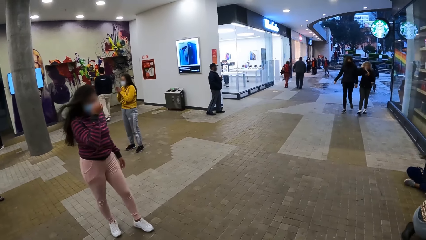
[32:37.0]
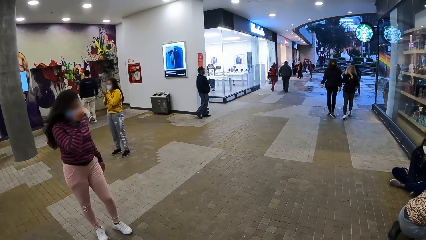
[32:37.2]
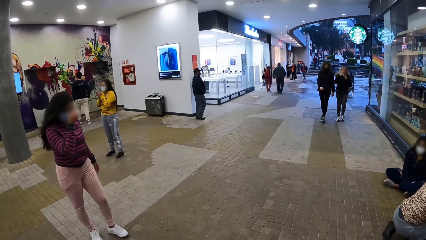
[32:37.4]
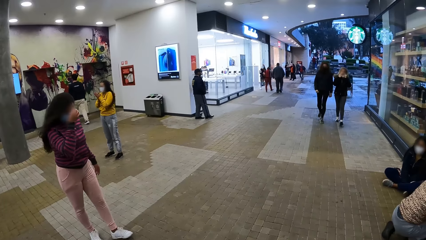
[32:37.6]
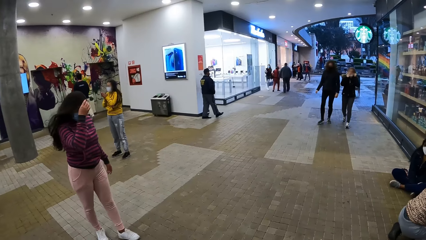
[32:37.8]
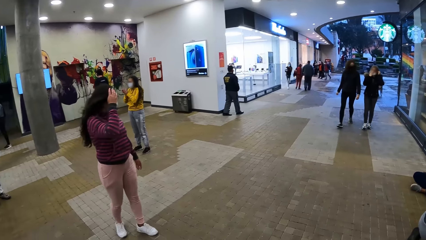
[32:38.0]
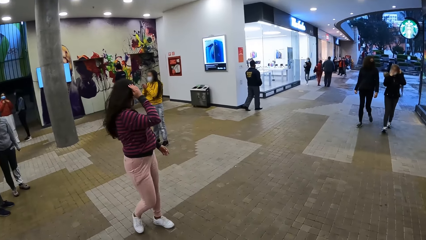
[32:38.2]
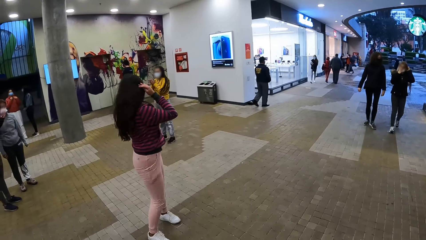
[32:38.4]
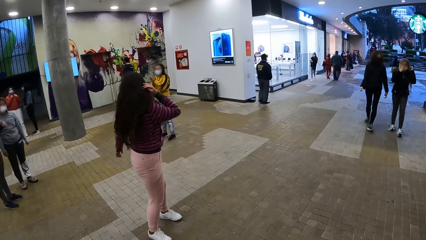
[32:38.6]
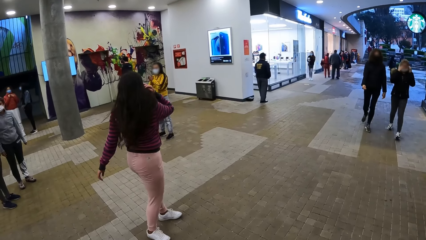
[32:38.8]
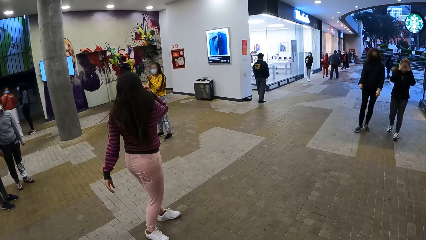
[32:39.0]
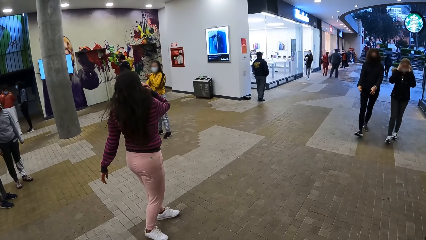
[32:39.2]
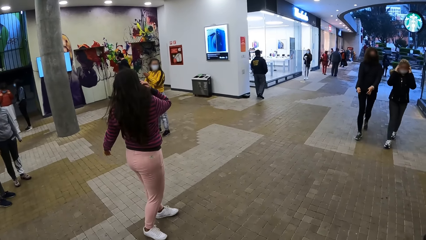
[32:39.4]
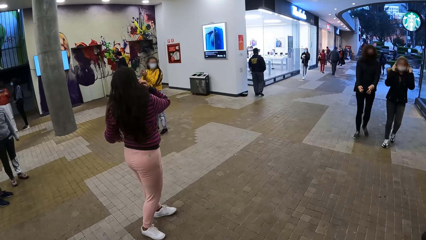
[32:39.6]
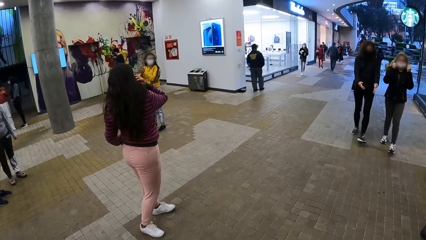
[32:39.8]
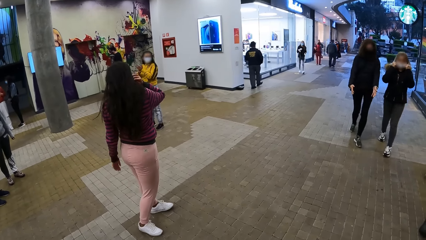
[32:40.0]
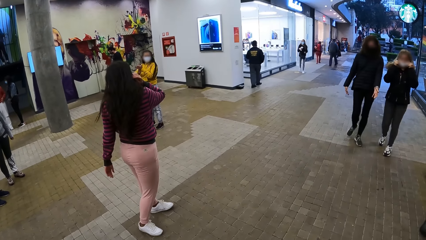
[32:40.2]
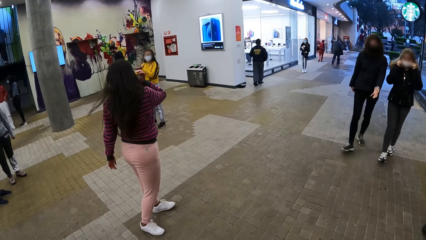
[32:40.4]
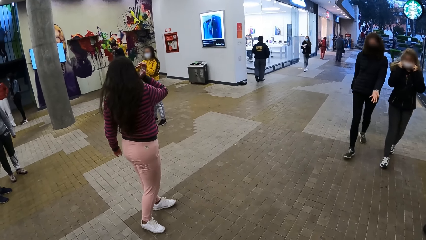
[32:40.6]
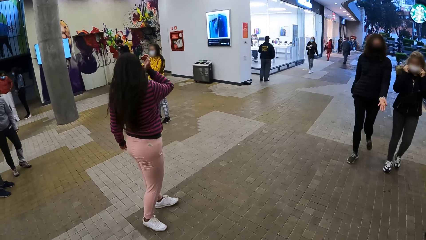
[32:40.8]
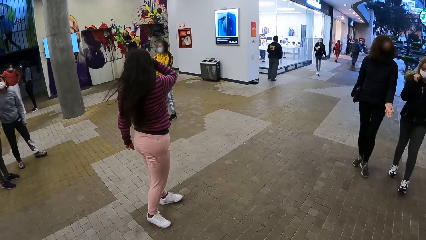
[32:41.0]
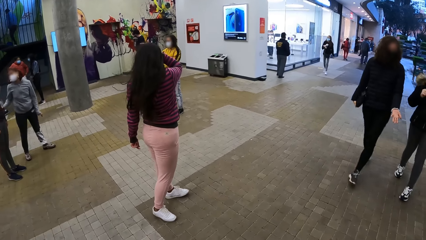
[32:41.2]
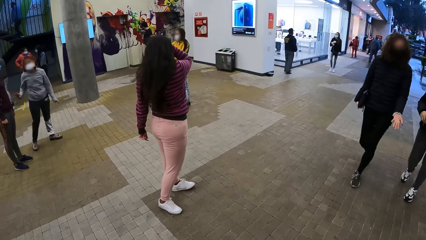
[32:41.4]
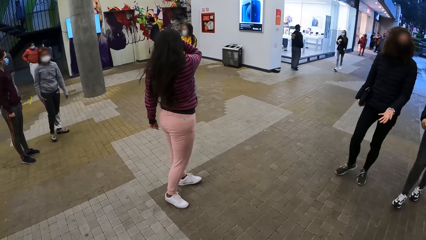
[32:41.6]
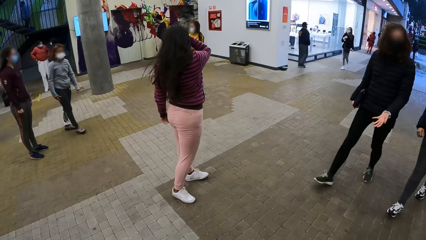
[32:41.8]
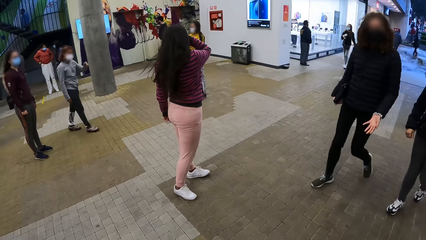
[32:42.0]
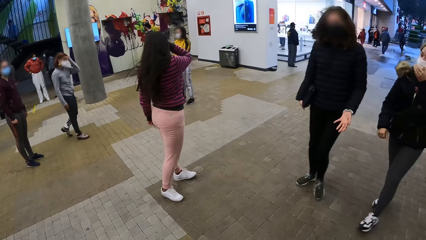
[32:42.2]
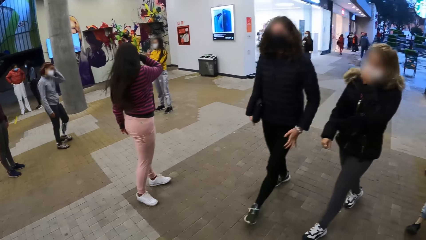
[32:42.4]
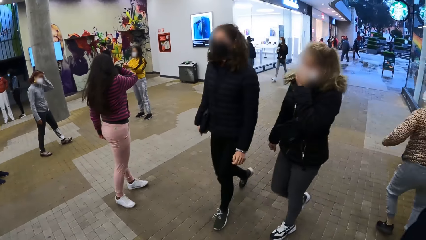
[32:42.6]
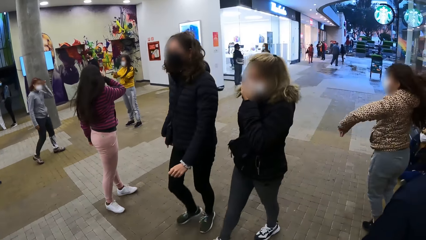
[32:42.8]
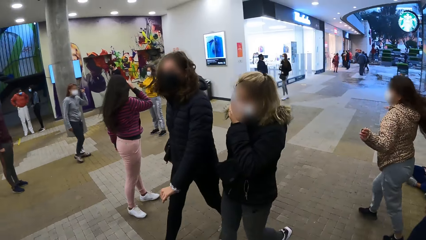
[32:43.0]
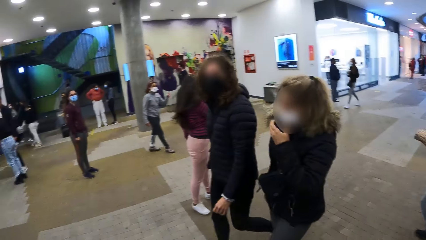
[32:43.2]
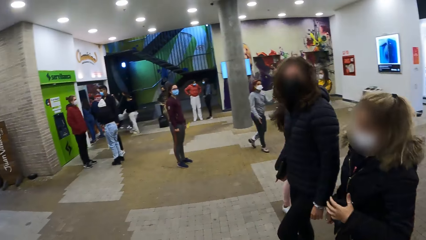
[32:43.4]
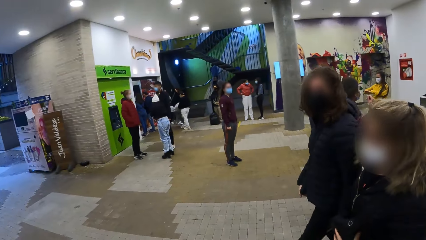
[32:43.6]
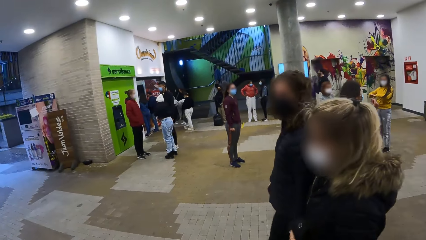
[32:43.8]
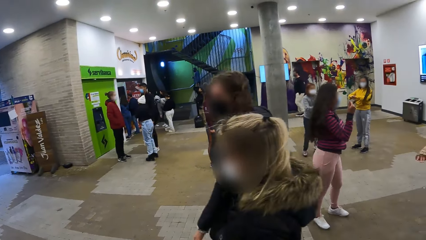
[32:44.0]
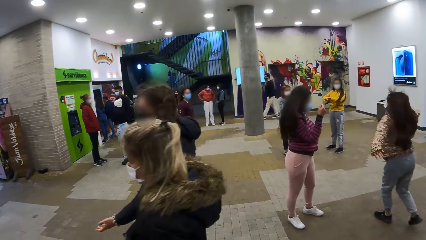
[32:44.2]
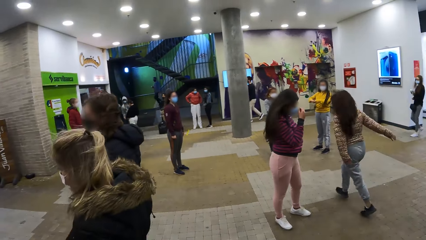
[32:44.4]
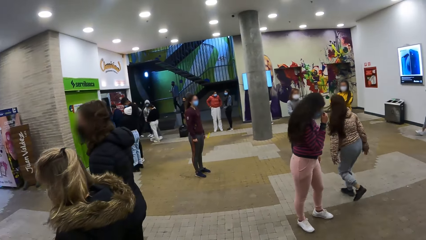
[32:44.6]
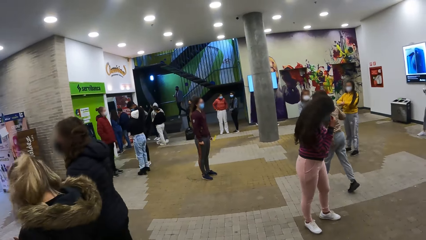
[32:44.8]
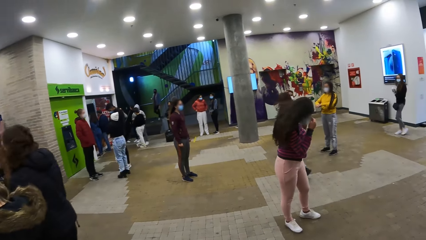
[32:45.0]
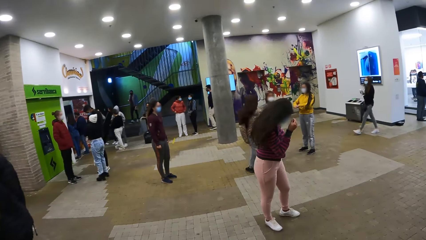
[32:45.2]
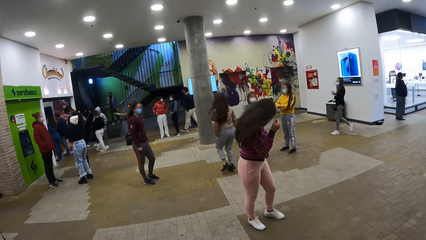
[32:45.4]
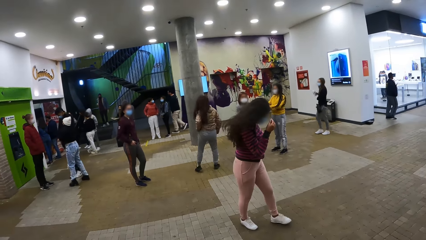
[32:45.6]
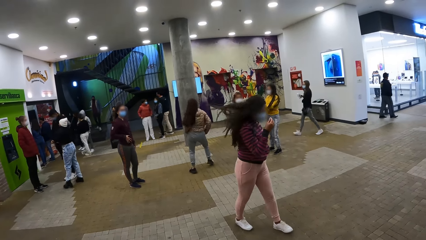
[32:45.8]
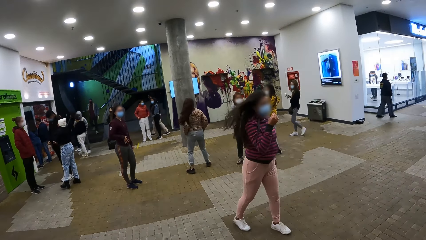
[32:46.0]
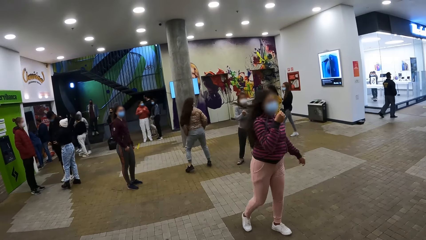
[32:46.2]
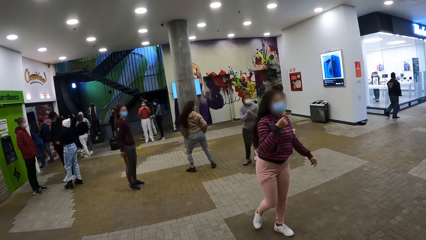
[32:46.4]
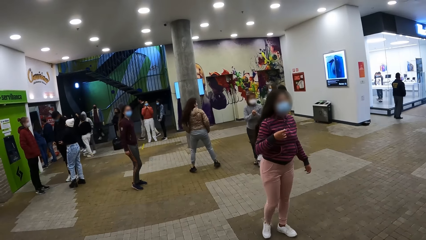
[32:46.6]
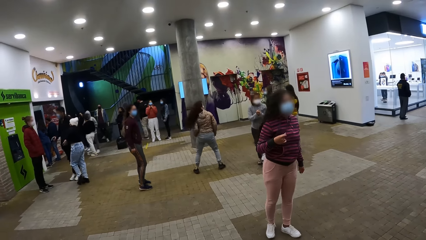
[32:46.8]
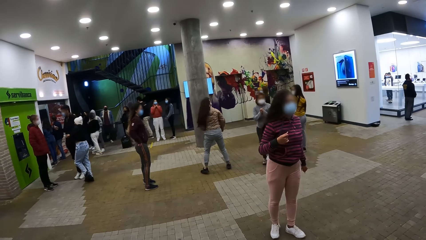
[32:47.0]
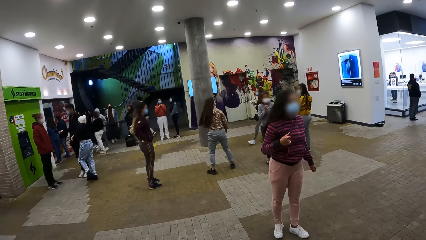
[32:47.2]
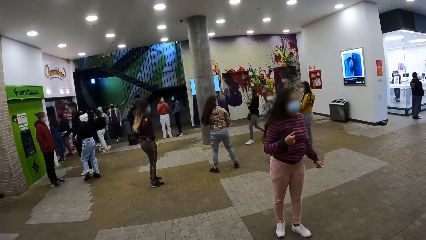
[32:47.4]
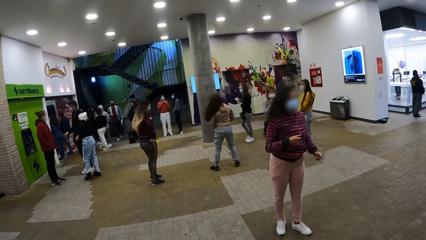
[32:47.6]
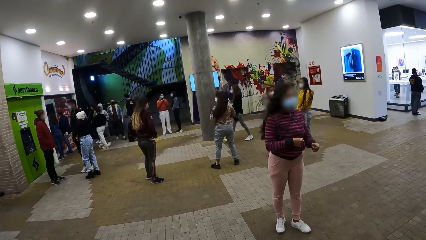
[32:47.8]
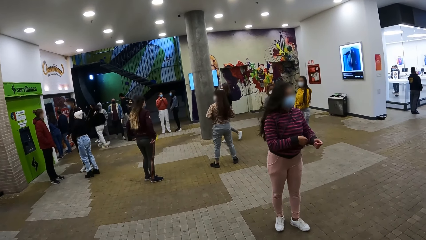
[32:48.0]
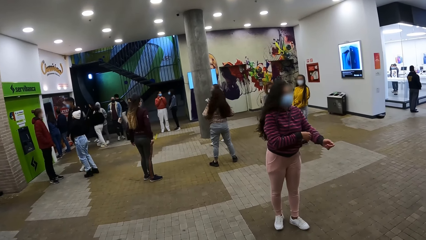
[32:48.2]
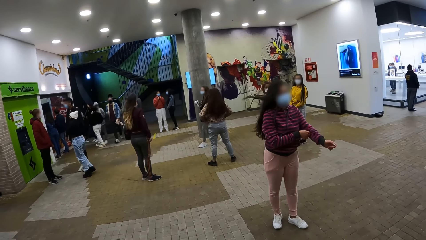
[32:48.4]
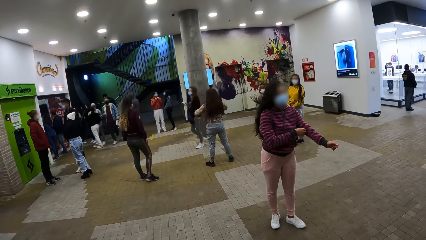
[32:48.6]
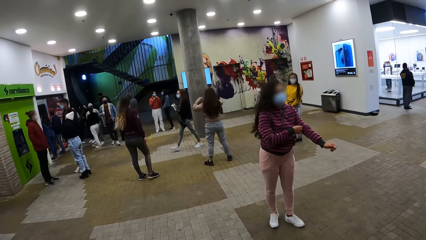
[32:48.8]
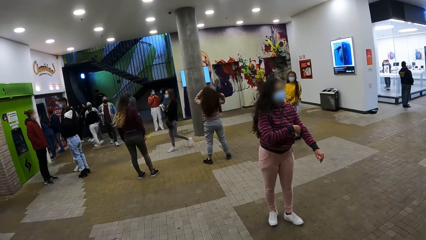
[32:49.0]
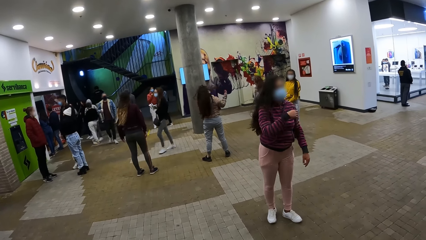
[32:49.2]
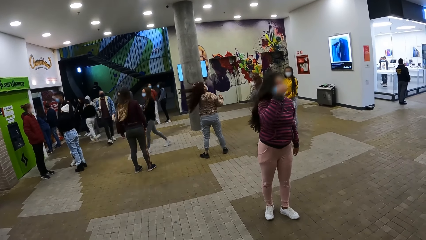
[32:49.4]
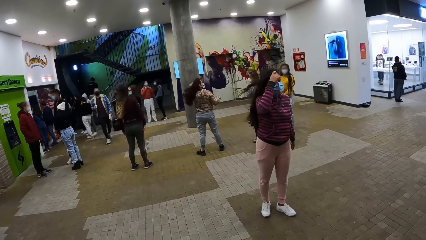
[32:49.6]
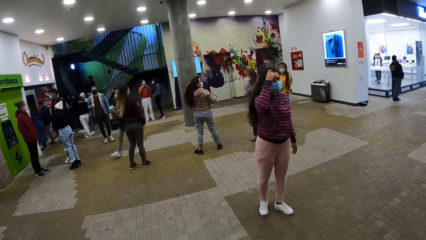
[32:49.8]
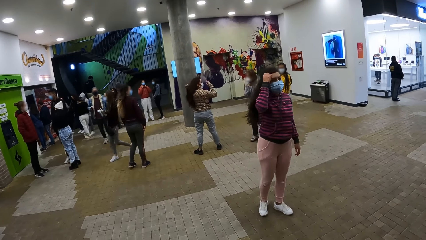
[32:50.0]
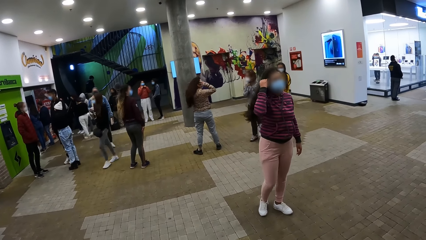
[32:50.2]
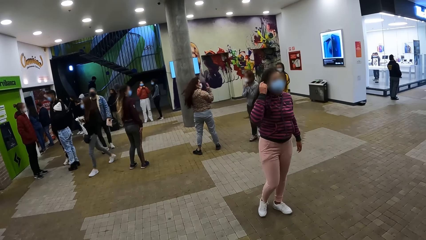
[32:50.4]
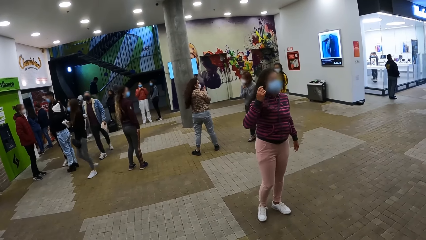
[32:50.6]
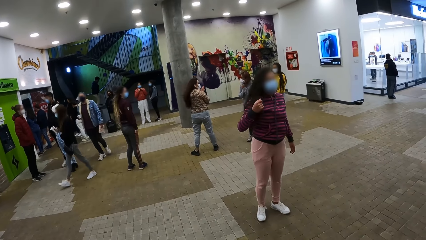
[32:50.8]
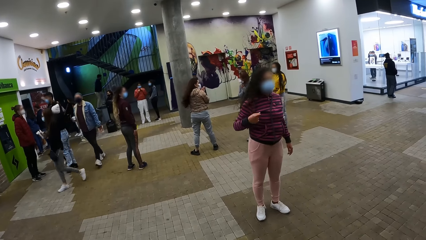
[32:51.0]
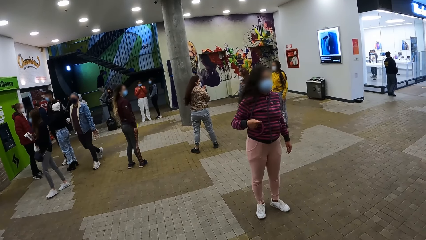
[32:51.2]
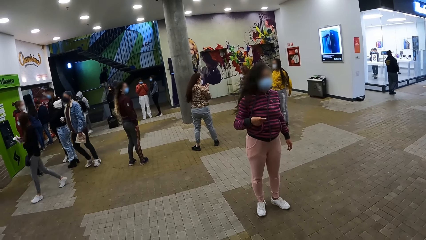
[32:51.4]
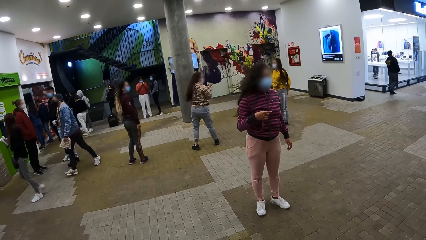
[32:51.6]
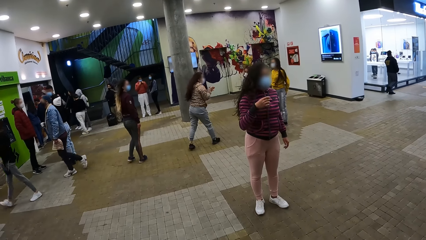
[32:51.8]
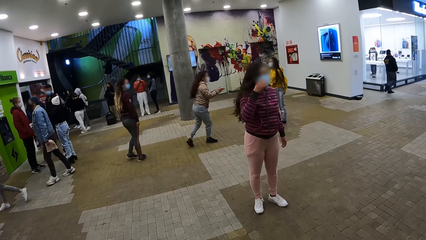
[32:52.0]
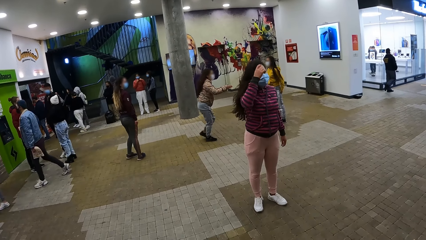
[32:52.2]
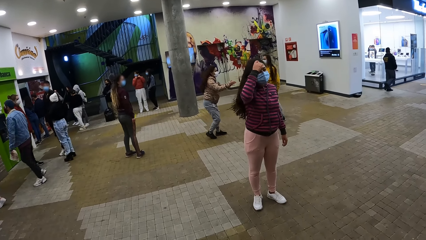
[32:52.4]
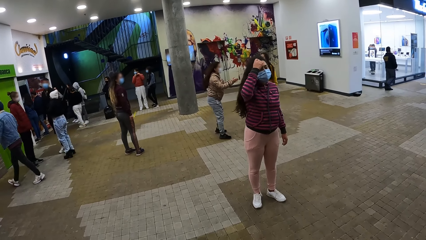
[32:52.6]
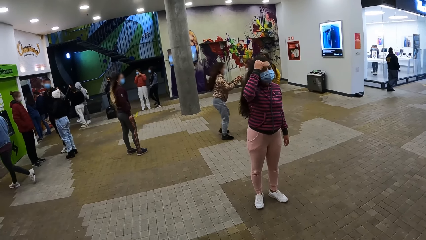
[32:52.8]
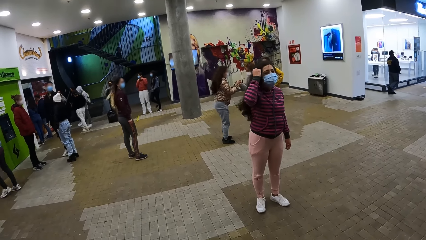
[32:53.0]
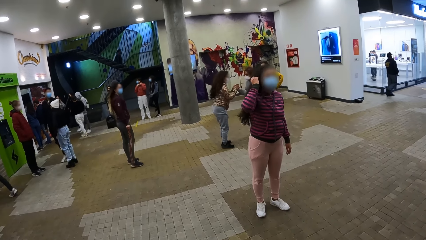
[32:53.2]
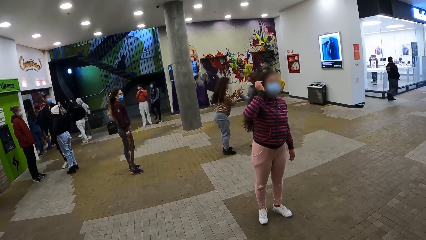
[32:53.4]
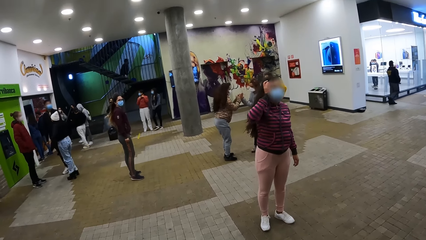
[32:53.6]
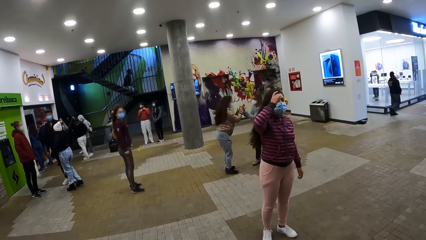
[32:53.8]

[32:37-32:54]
A person walks on the floor. Another person runs on the floor. A third person pulls up her sleeve and touches her hair. The second person rubs her hands.
